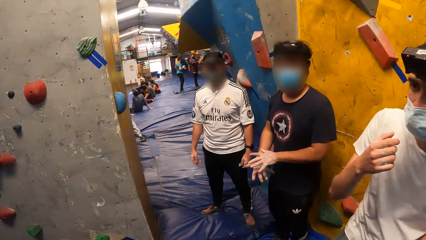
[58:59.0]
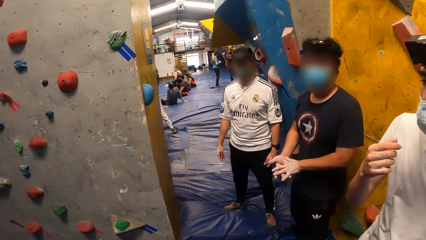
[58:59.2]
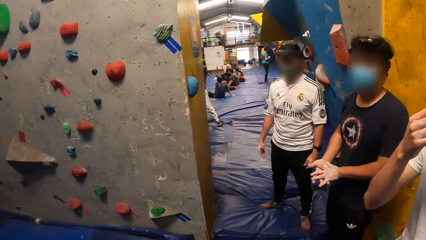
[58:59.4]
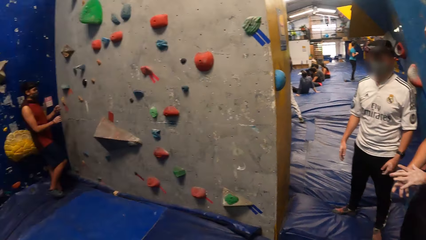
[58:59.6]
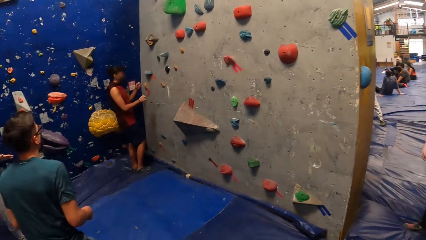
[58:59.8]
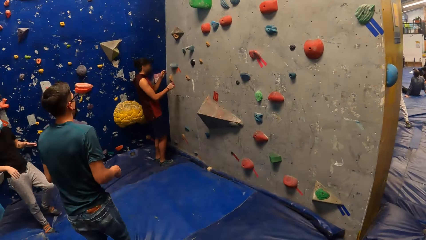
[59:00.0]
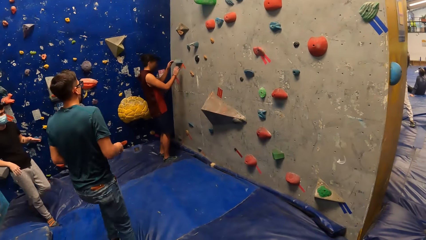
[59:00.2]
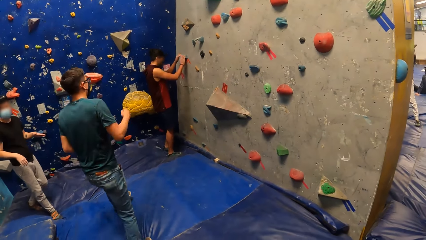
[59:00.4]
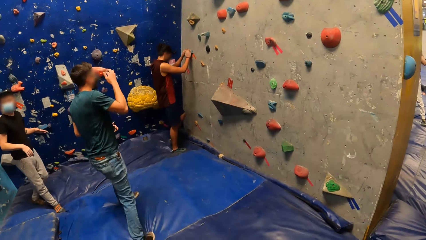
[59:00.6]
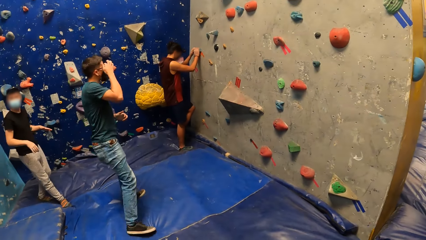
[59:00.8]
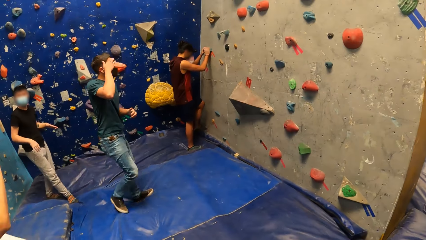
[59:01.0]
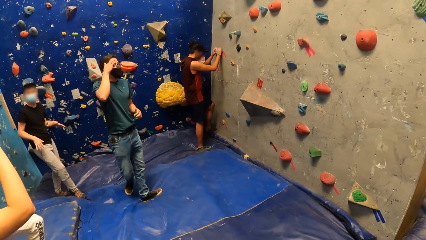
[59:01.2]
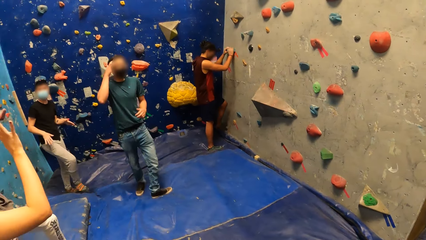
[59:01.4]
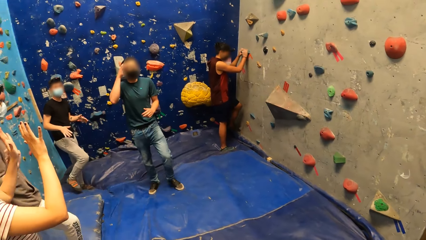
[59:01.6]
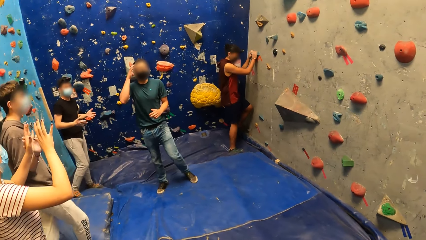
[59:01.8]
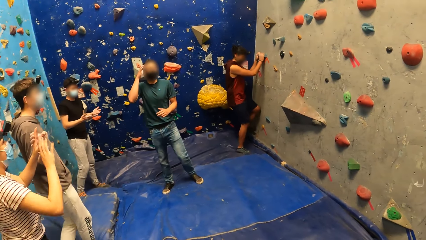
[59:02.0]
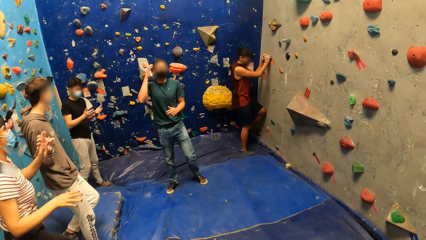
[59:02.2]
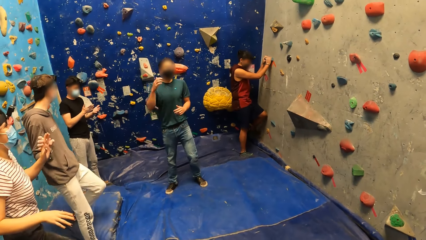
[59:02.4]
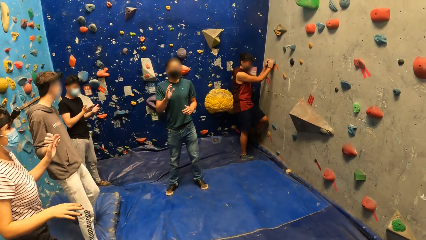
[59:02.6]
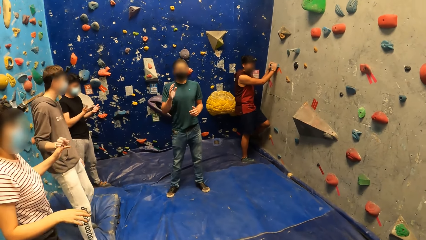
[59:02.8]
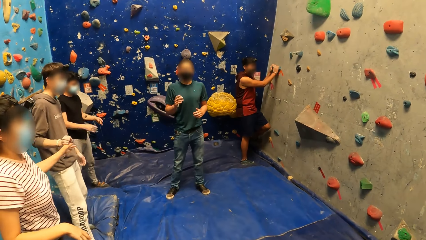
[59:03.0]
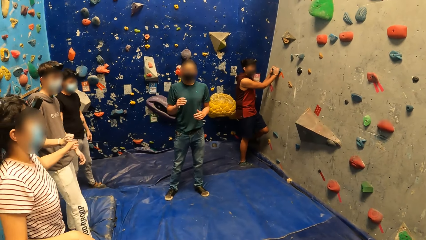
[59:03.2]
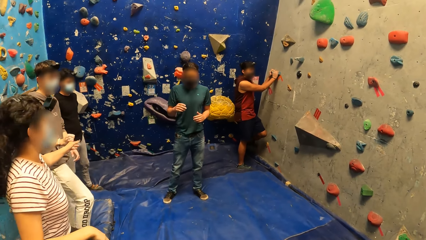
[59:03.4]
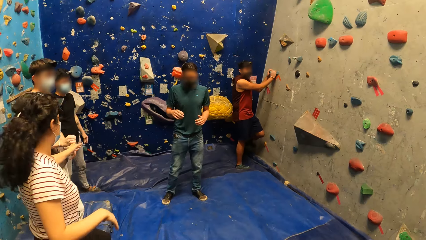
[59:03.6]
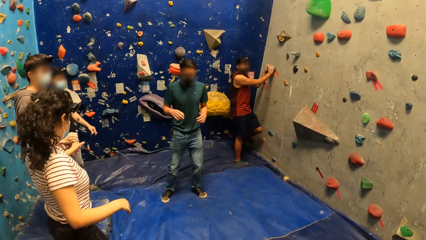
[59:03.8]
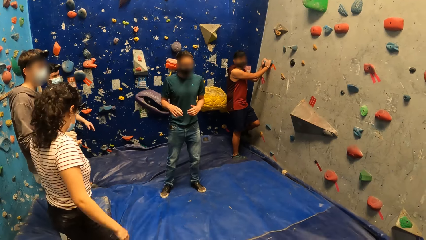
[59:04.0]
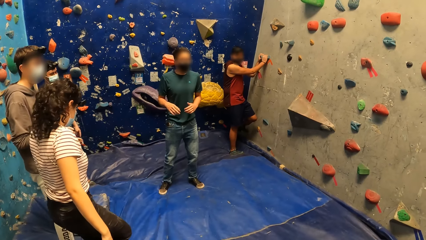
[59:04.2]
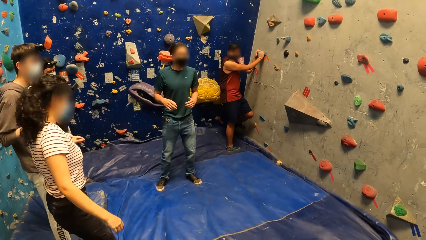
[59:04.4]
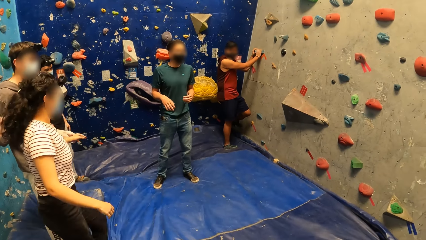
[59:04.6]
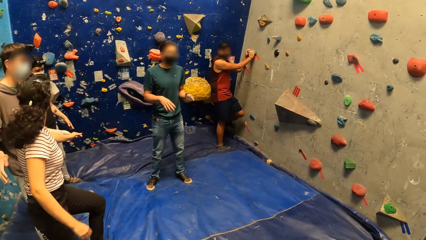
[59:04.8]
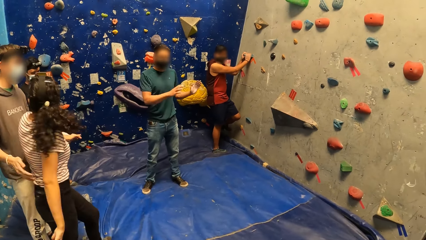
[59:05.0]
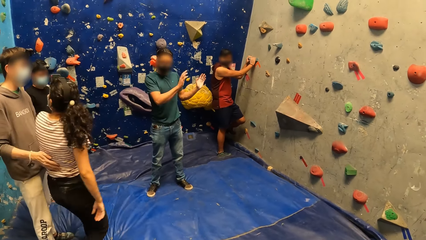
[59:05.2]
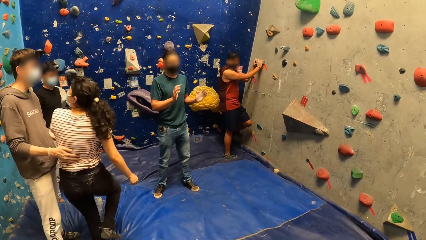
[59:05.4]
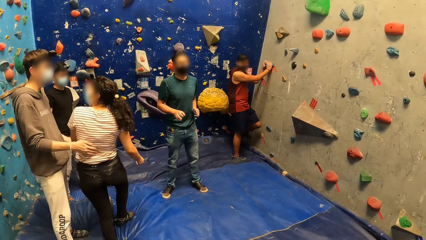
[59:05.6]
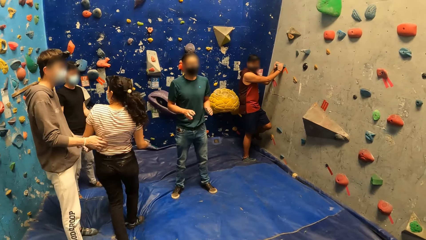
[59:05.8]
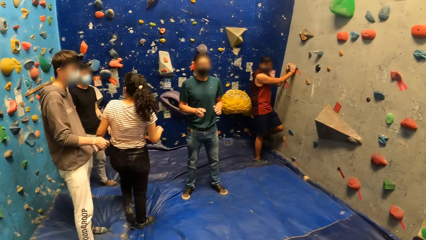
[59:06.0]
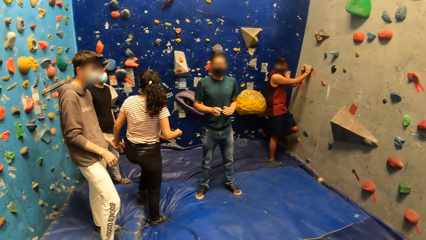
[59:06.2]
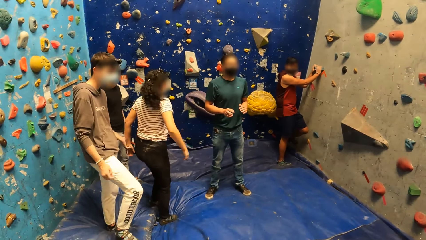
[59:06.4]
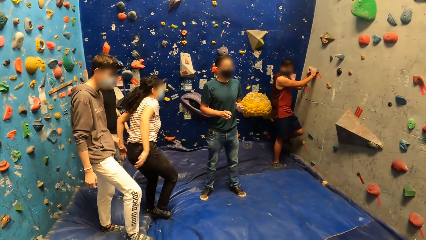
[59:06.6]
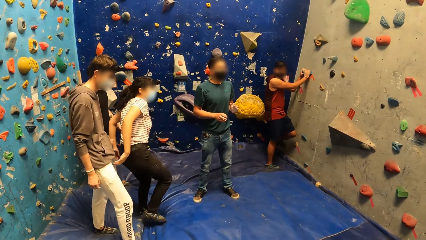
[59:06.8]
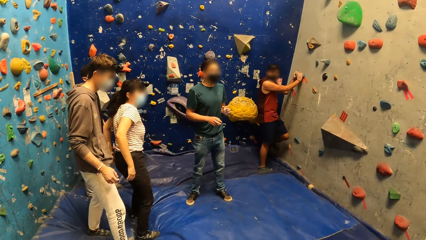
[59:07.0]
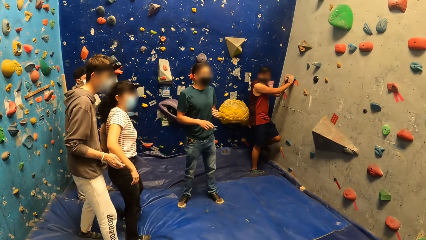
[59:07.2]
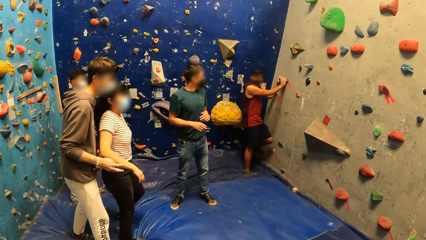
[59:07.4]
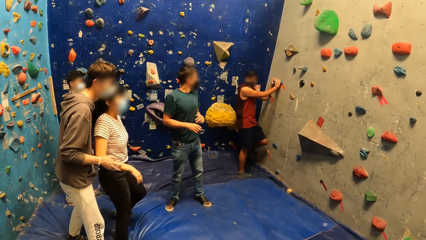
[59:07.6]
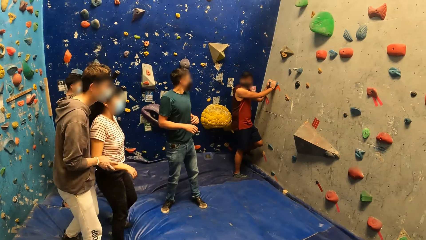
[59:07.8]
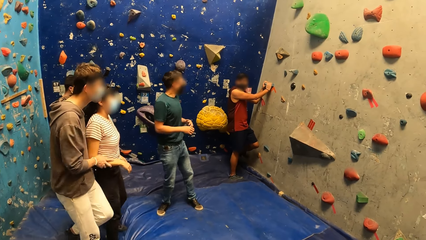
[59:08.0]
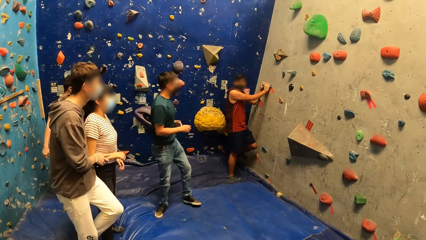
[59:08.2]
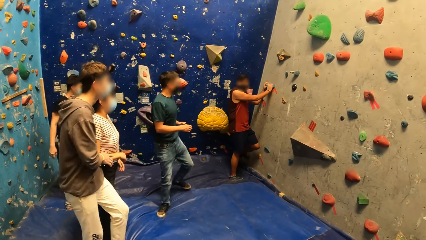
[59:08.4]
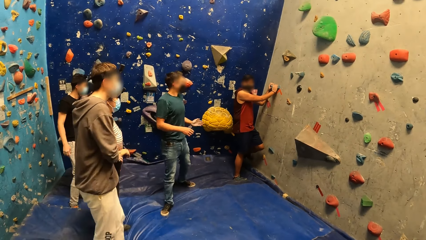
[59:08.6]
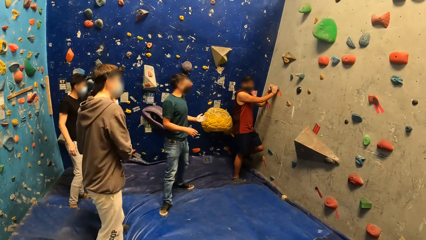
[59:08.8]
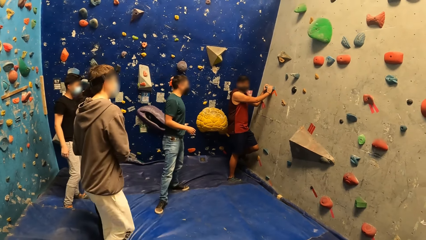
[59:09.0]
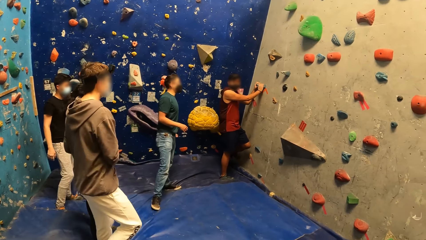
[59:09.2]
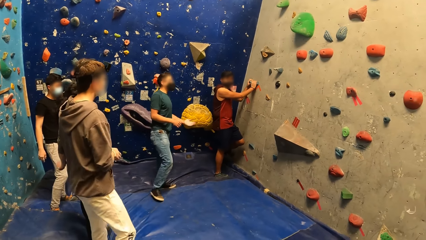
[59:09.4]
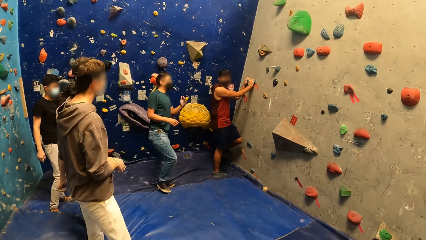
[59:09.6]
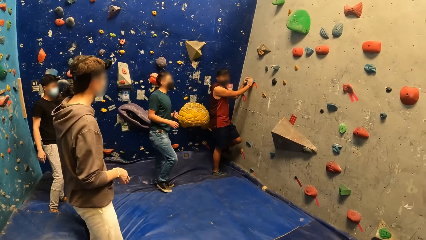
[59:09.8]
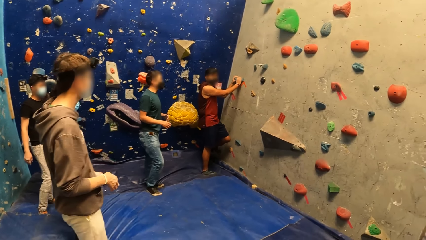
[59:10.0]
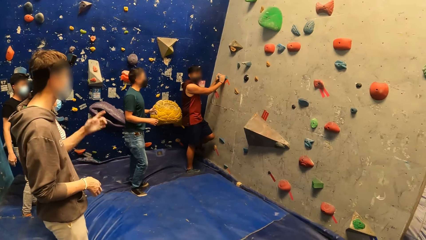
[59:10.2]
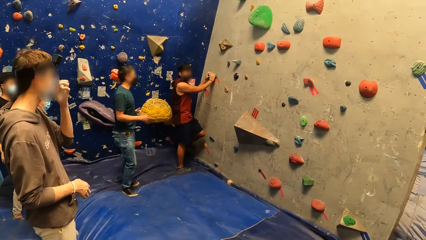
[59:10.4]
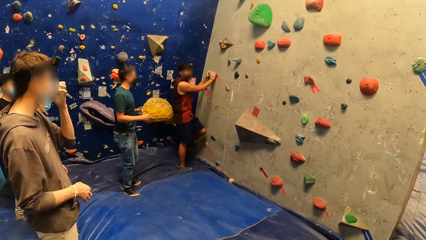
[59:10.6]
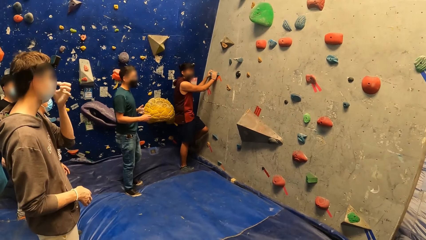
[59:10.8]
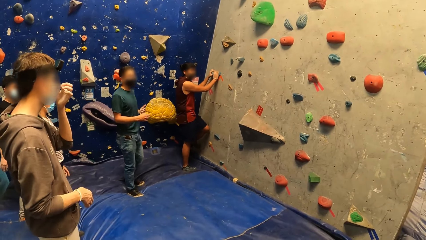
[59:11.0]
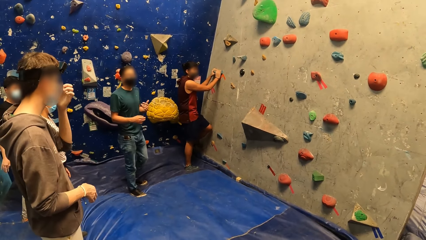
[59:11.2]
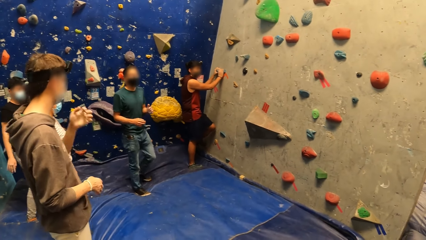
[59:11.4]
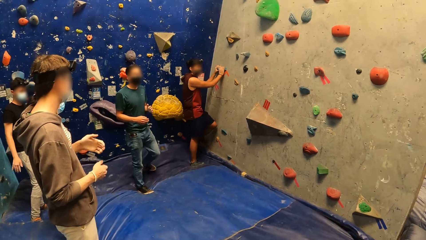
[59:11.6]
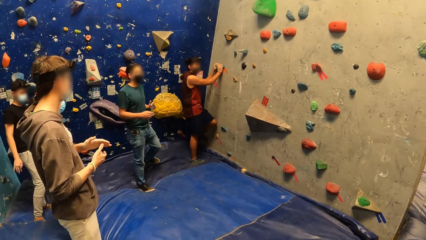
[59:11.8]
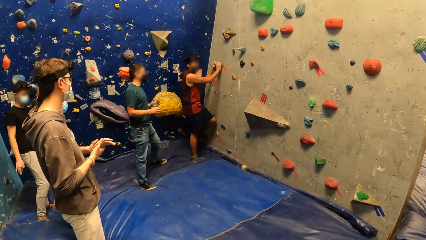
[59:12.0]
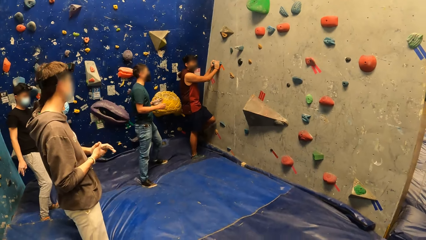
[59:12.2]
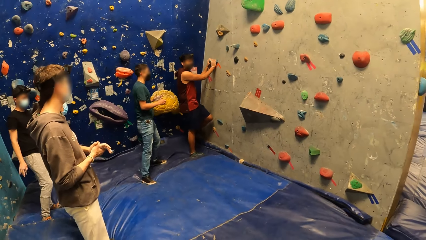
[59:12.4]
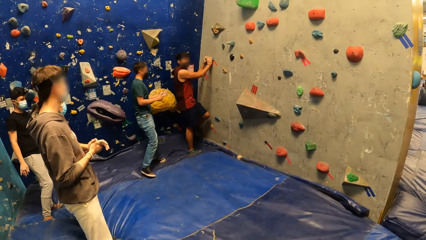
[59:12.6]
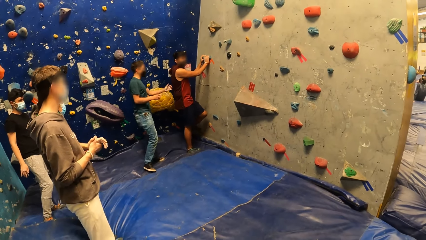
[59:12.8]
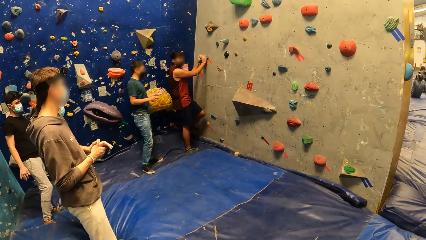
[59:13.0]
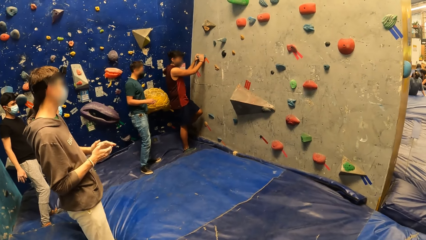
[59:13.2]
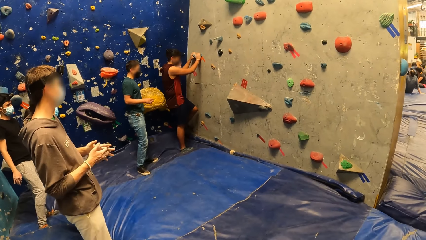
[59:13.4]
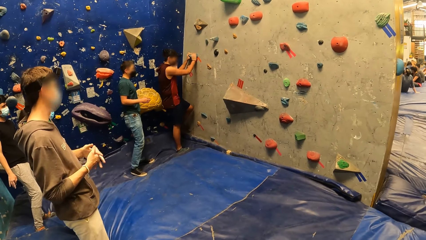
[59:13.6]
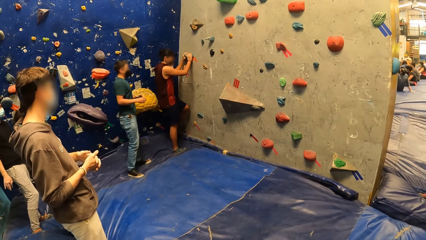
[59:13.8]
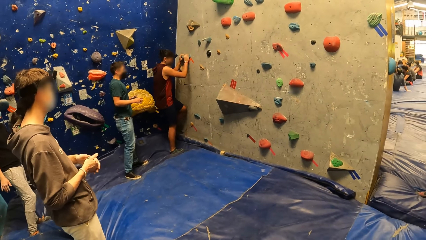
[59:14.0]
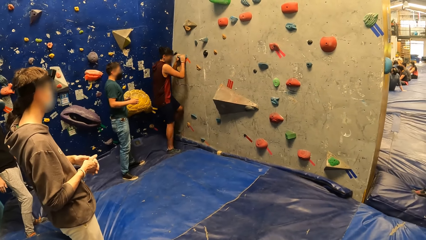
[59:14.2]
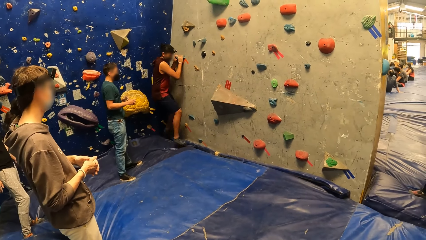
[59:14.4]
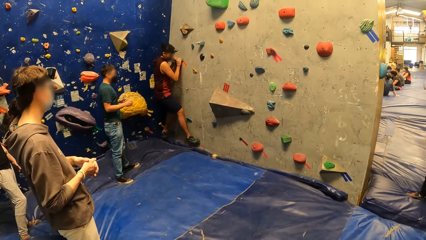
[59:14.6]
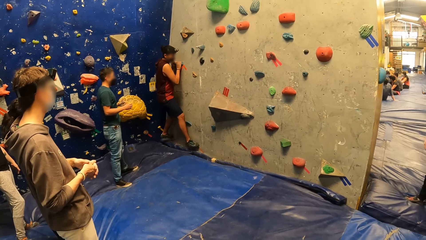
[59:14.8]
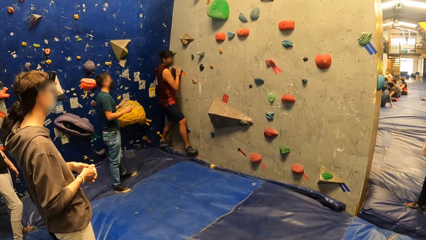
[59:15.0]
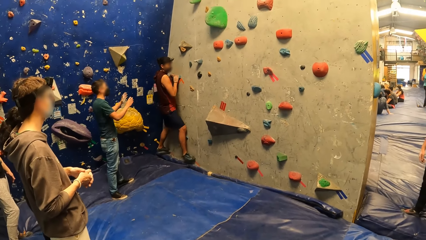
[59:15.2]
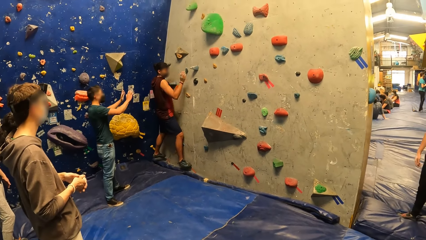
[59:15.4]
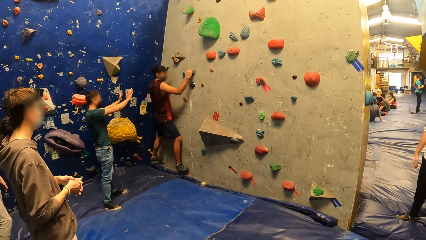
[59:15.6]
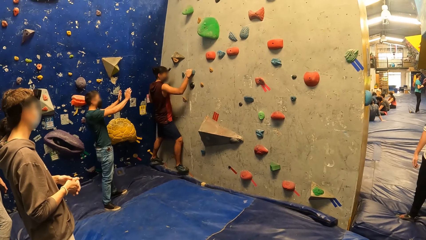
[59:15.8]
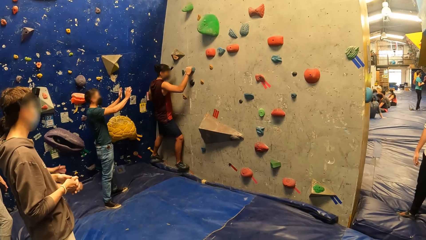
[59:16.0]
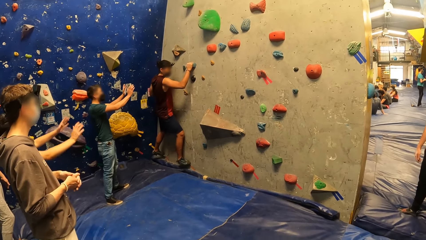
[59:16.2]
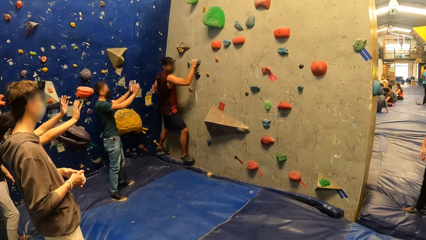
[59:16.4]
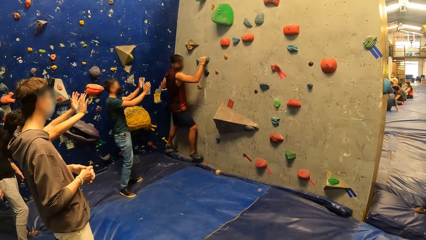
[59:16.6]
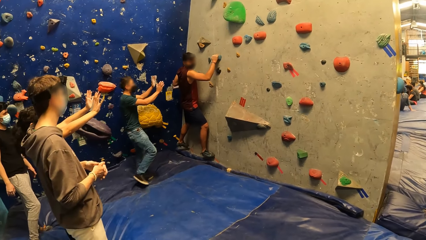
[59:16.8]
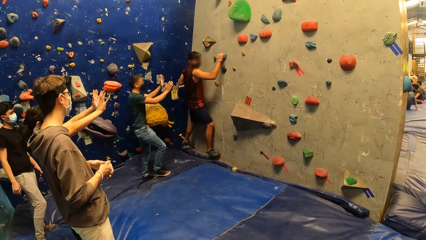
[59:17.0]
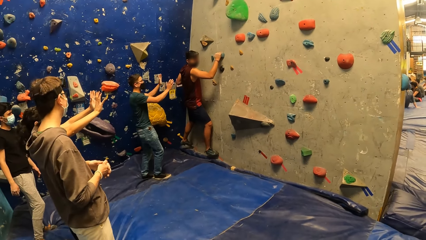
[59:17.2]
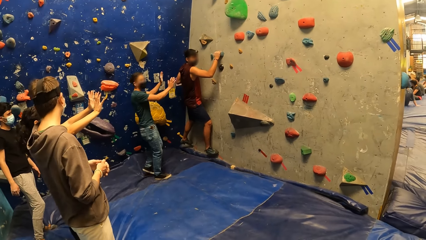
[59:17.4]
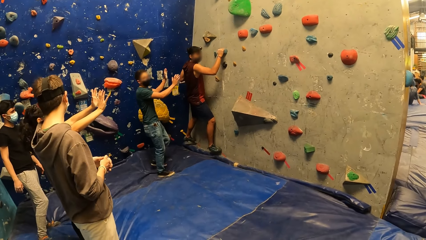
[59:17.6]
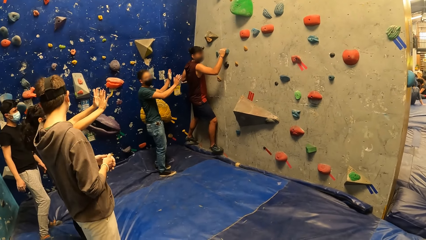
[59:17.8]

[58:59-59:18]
A man walks towards the crag. Another man holds a crag on the wall with his hands. The first man raises his right hand towards his face. The first man addresses the camera wearer and a group of people. The other man climbs the crag on the wall with his hands. The first man addresses the camera wearer and the group of people.
